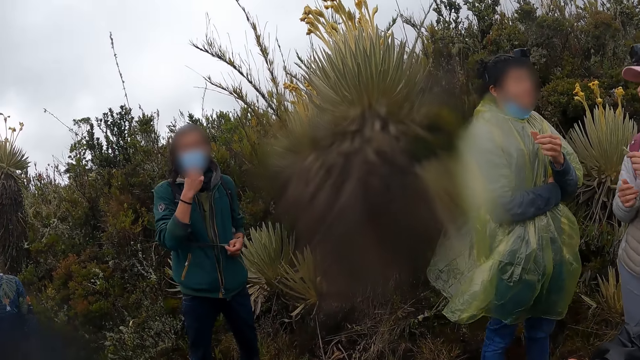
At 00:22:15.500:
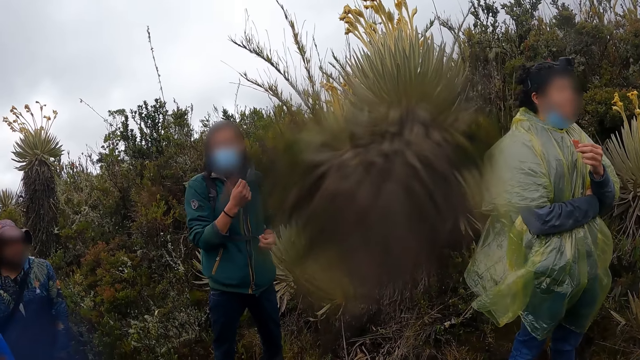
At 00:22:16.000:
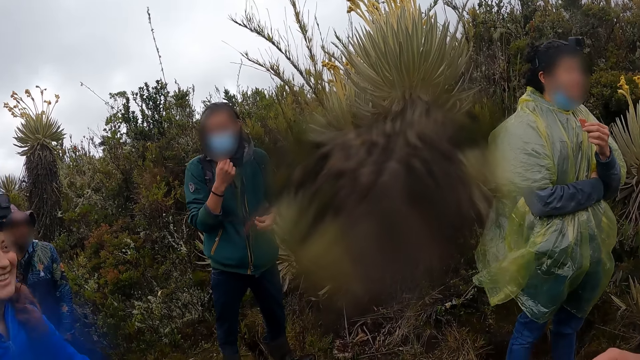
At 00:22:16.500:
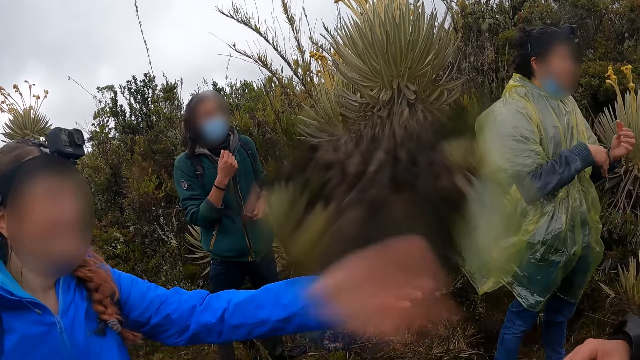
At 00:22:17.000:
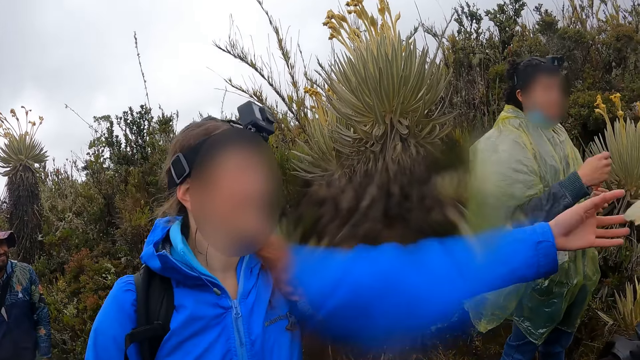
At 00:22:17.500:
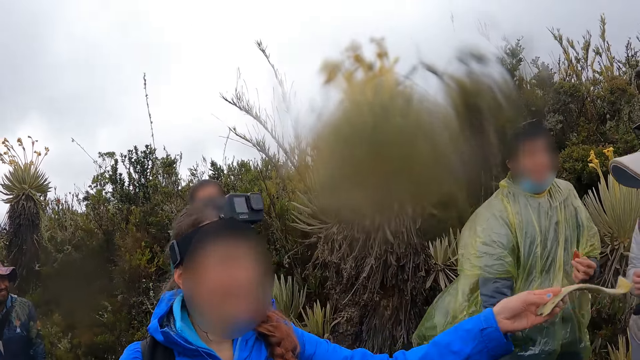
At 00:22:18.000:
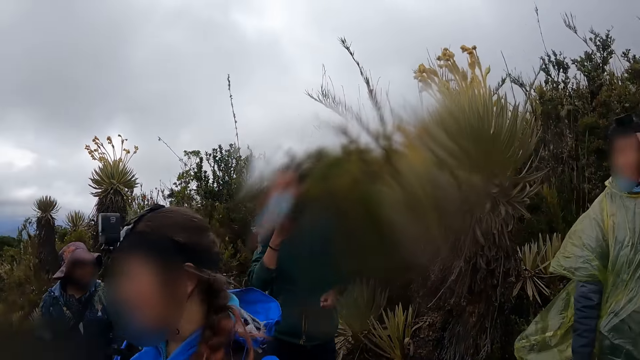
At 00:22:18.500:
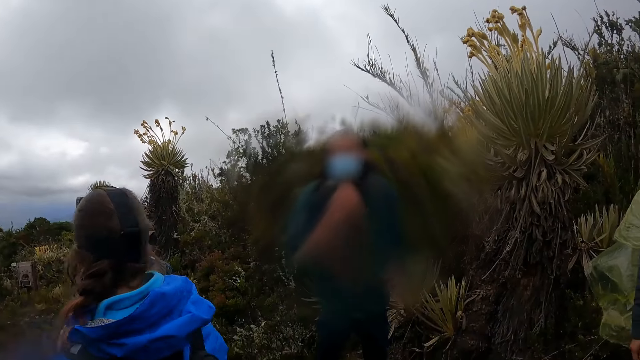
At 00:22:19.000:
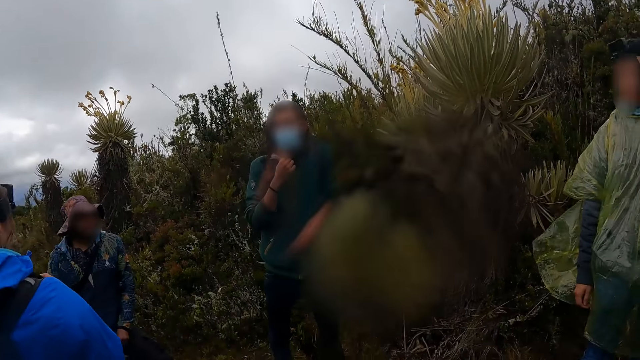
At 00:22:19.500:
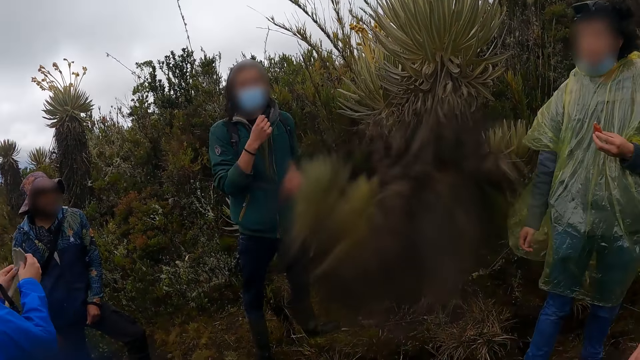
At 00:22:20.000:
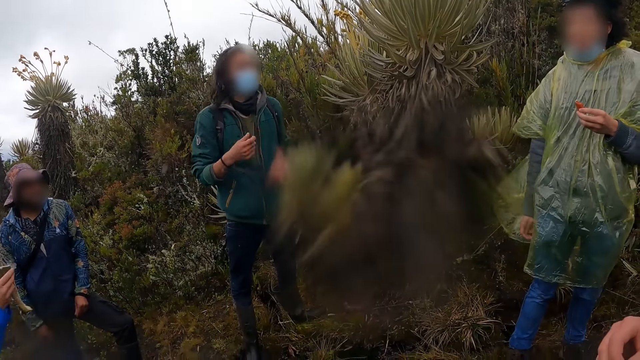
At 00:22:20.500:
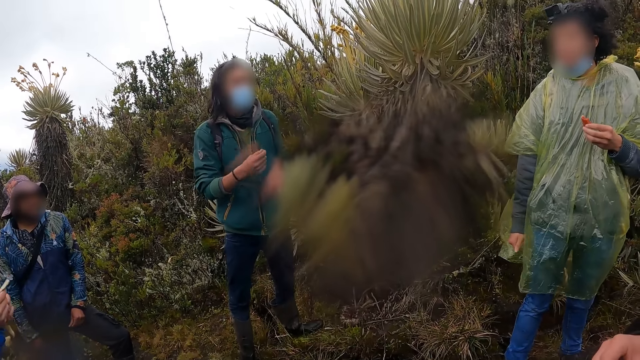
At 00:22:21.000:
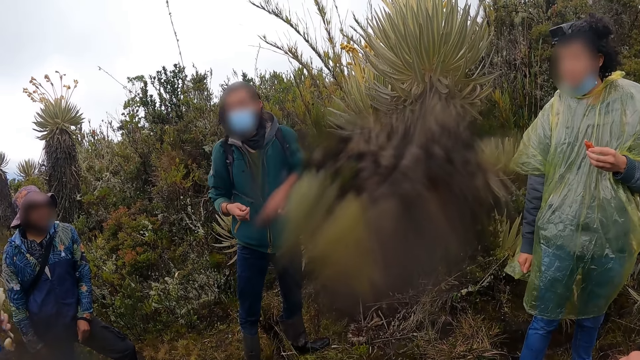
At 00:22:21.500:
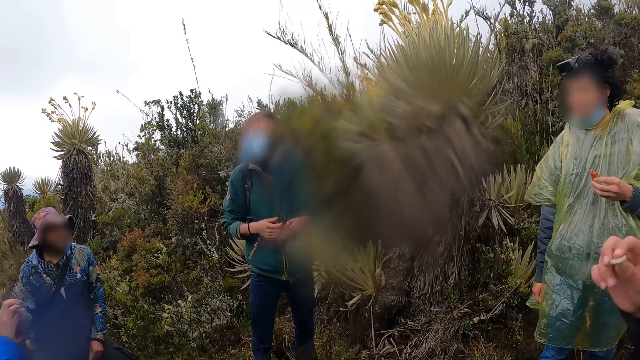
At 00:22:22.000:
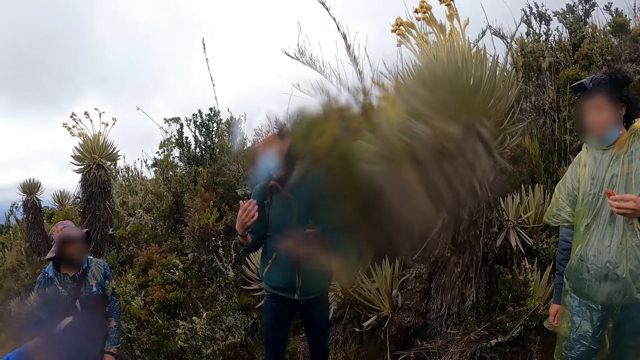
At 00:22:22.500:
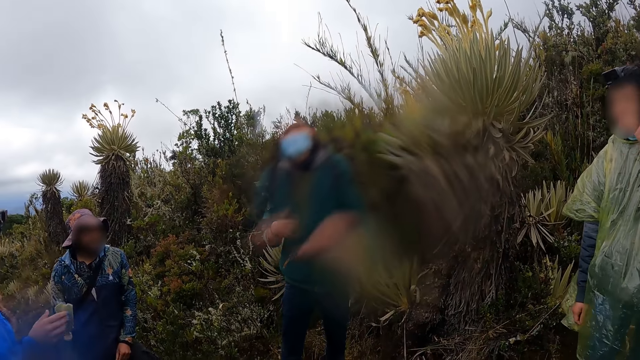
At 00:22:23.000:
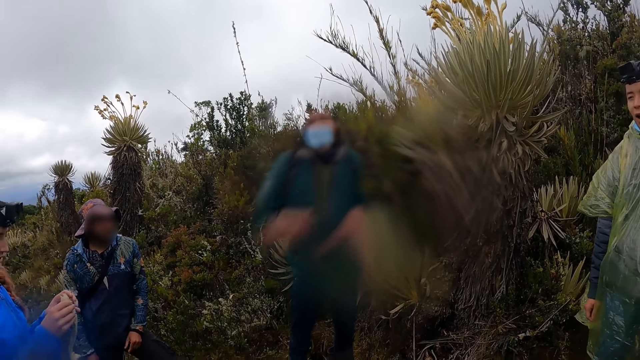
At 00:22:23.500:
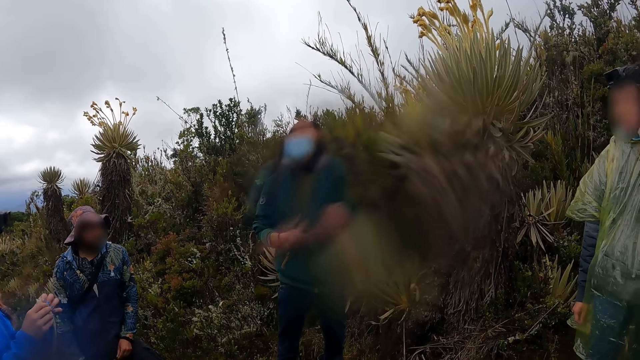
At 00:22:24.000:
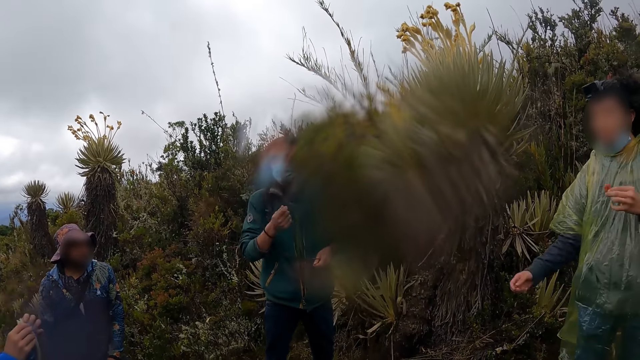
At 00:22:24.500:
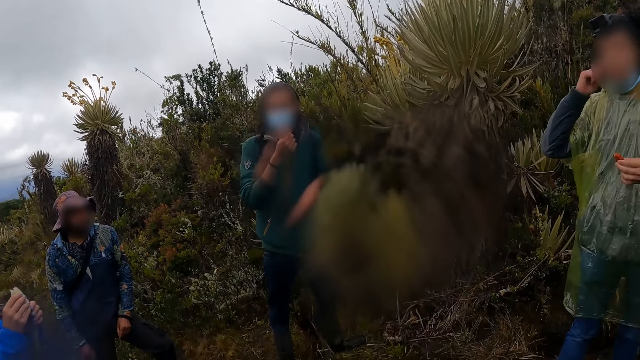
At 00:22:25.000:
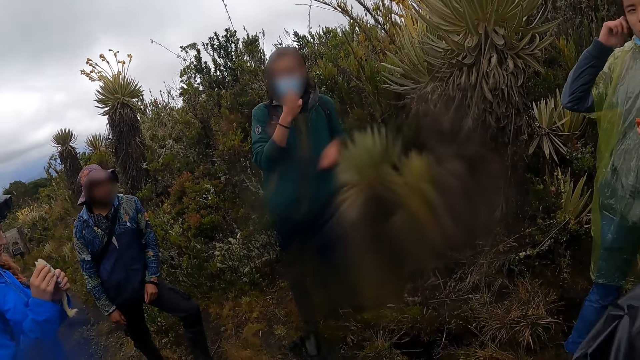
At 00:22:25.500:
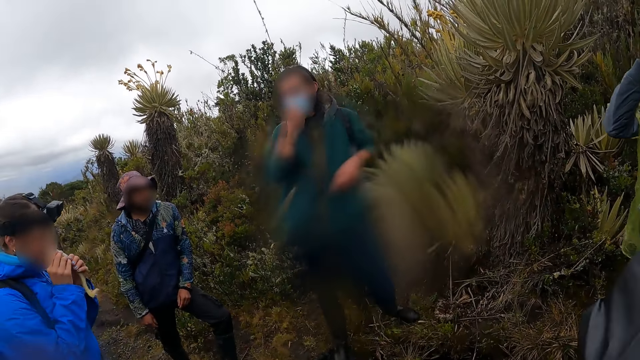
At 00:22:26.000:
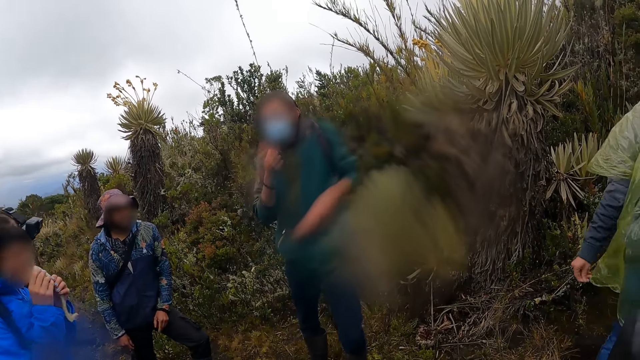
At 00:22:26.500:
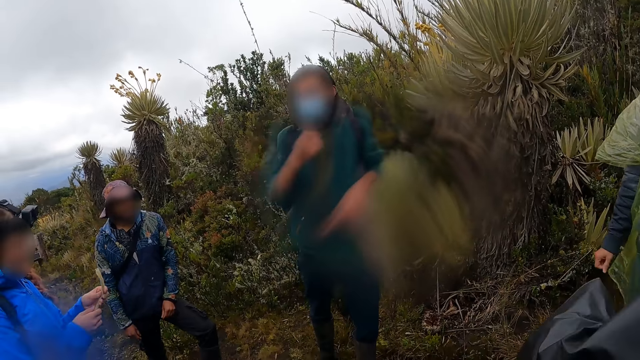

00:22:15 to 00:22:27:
The woman takes a flower from another woman with her left hand. The first woman examines the flower with both hands. The man speaks.

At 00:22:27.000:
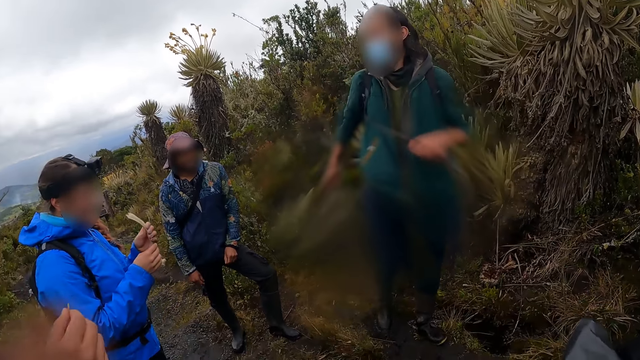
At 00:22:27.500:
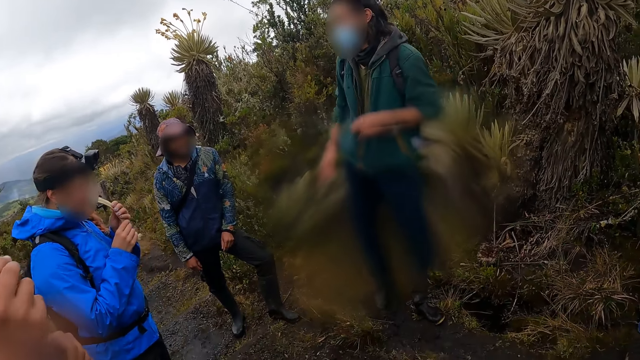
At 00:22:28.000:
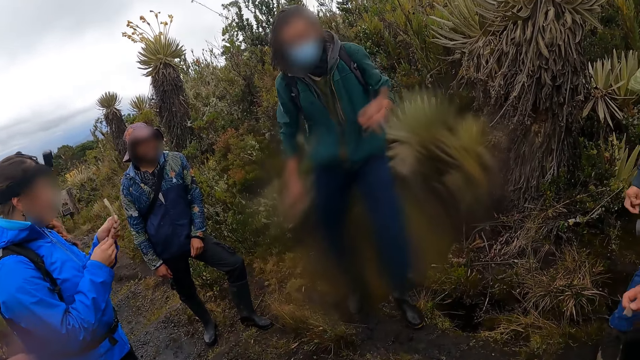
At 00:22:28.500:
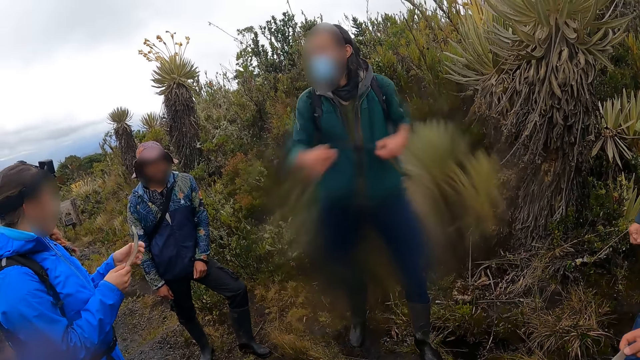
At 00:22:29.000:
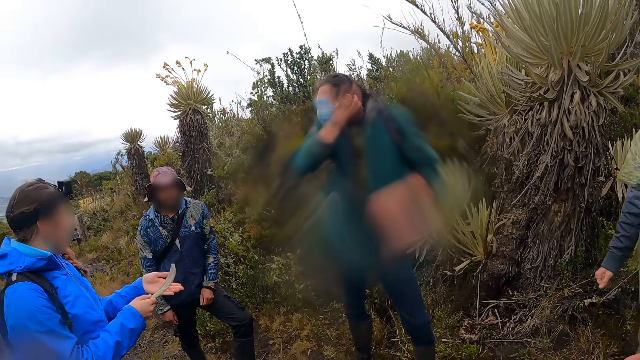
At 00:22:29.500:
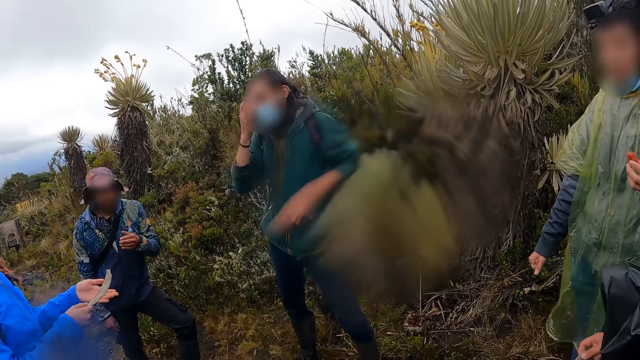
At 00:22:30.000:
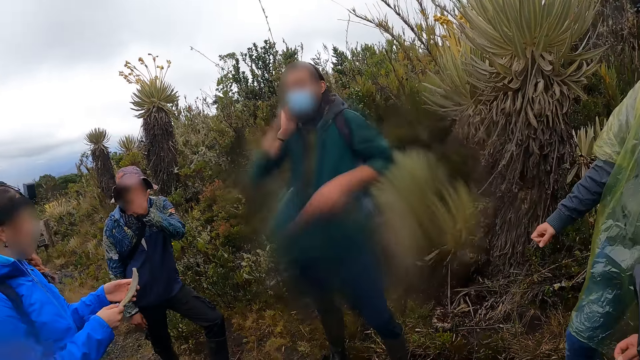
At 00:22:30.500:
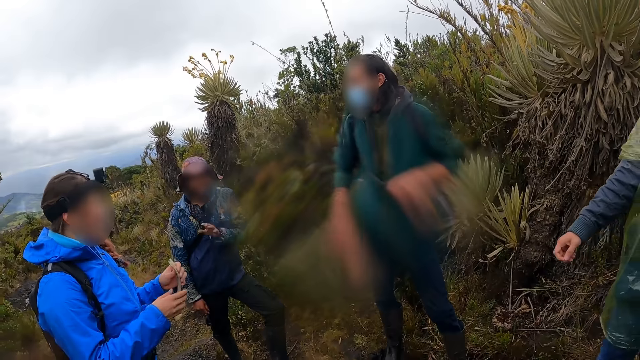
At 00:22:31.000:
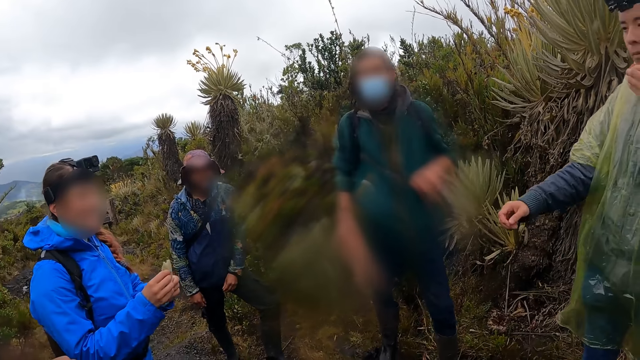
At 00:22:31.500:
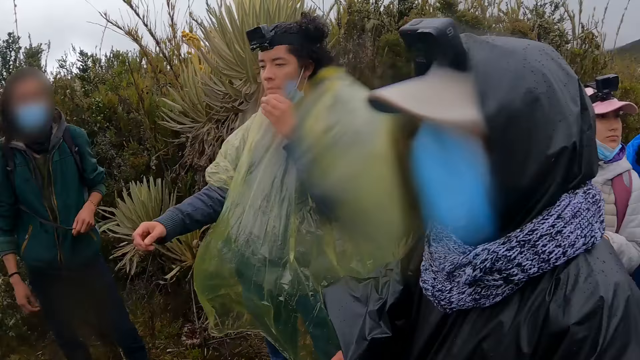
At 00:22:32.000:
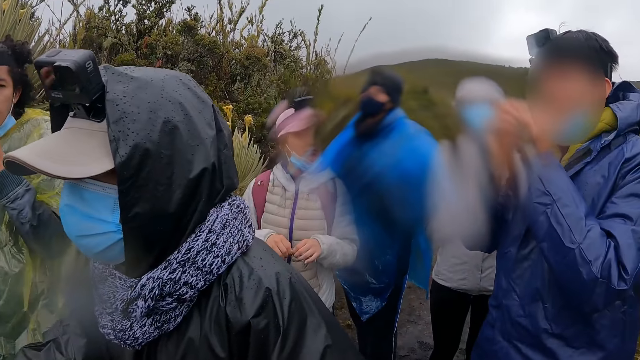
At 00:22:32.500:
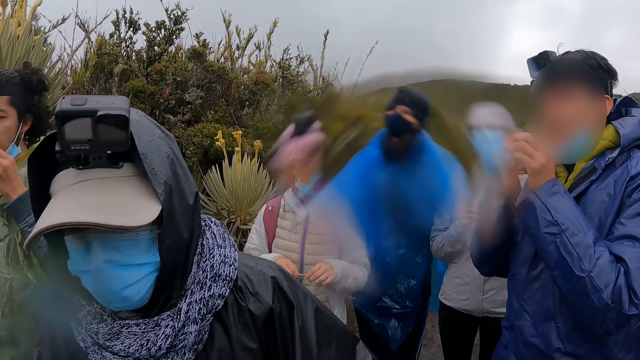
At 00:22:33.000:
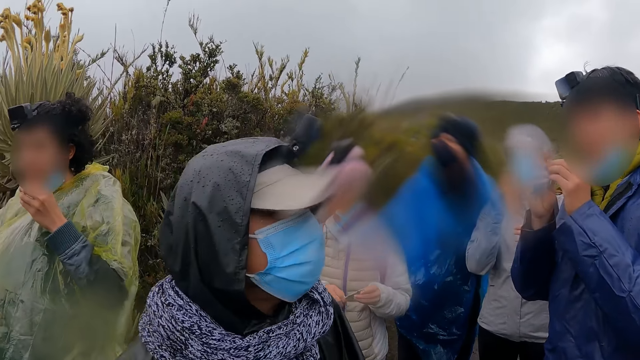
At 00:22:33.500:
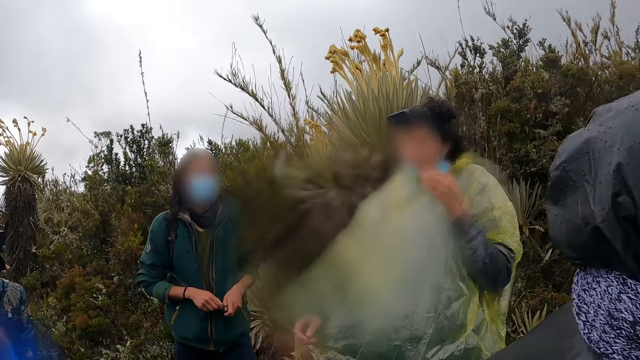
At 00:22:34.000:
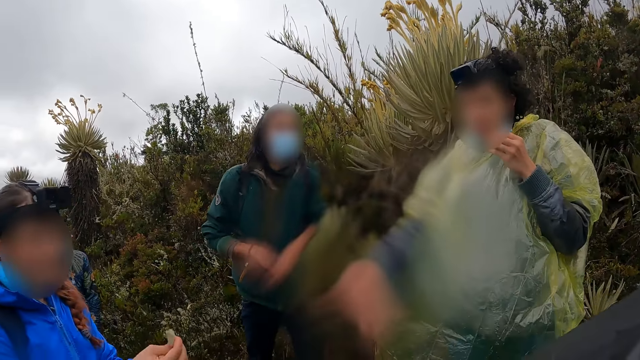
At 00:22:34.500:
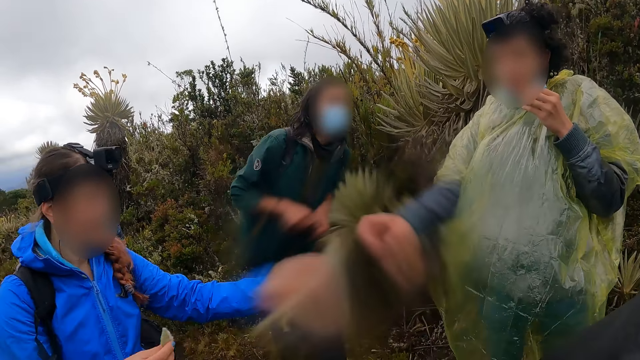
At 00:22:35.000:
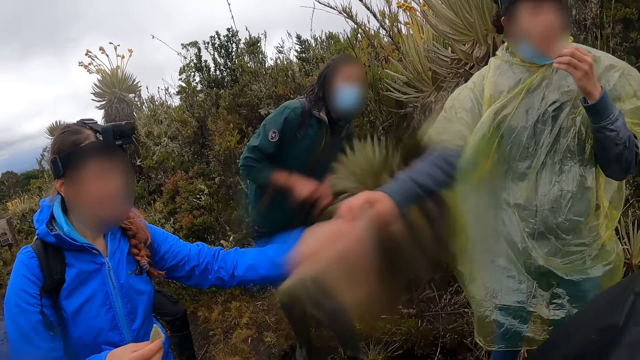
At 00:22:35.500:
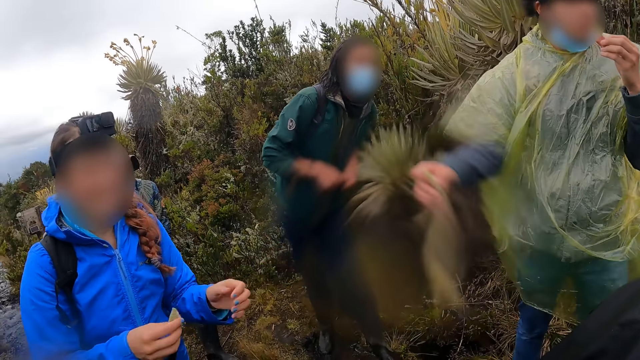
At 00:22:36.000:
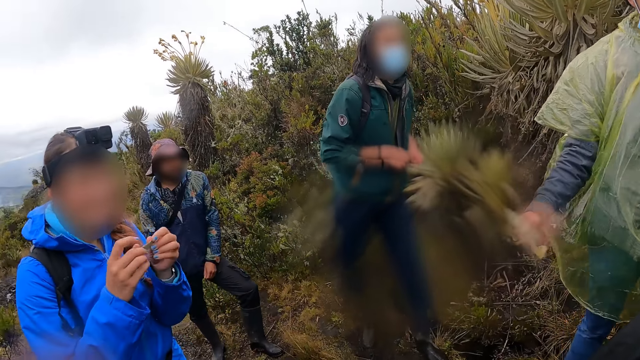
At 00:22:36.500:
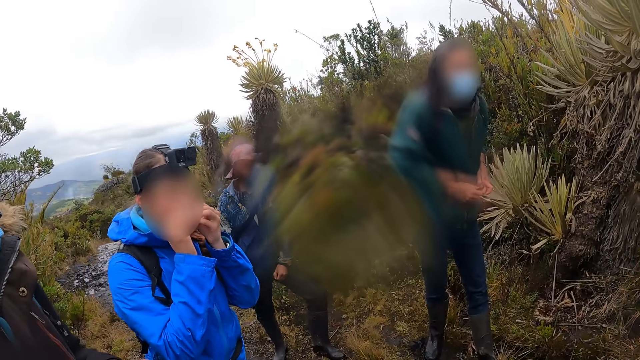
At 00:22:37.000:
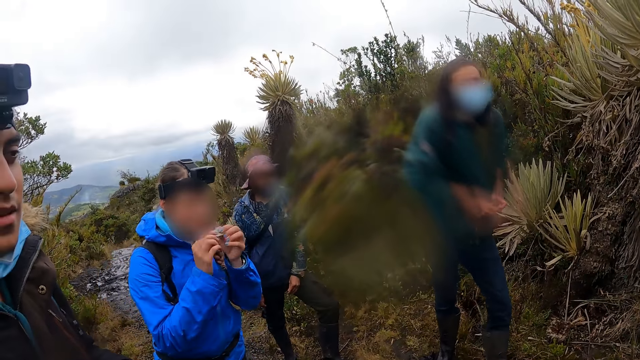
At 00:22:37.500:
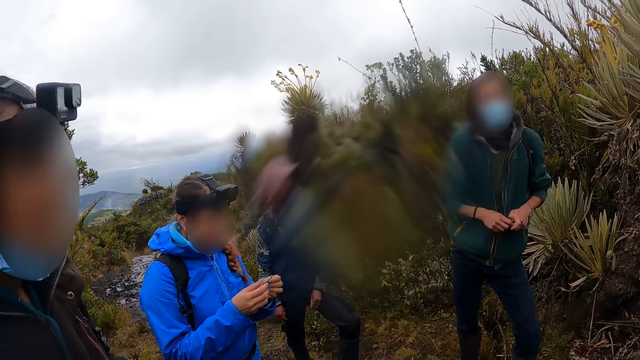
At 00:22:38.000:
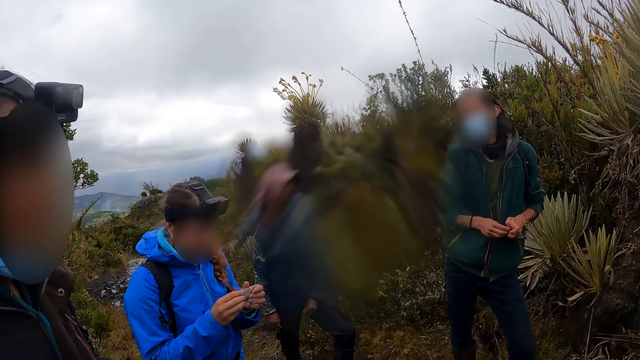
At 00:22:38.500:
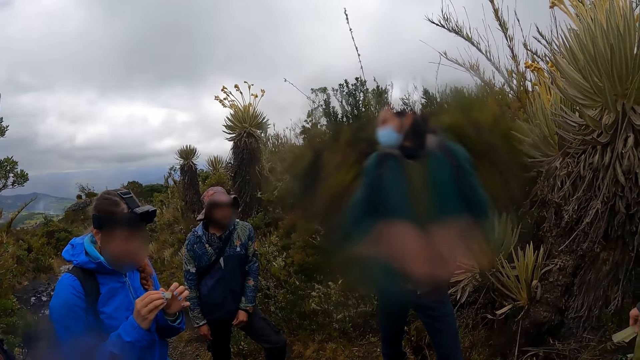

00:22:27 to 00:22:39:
The camera wearer looks around. The man takes the flower from the woman with his right hand.
